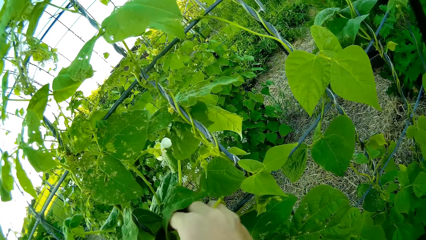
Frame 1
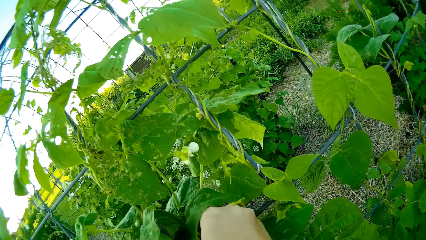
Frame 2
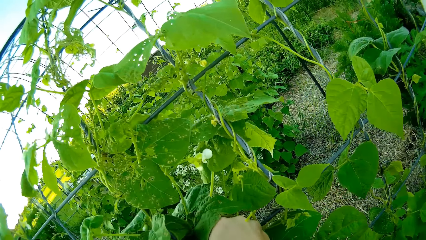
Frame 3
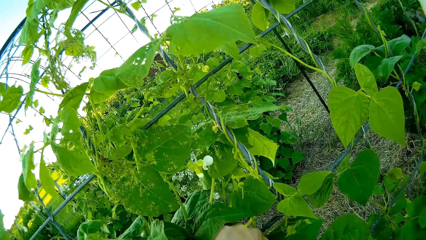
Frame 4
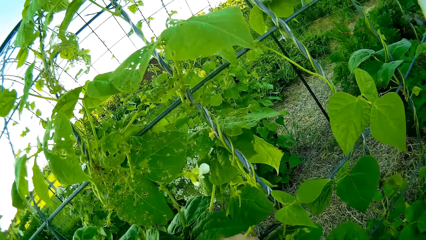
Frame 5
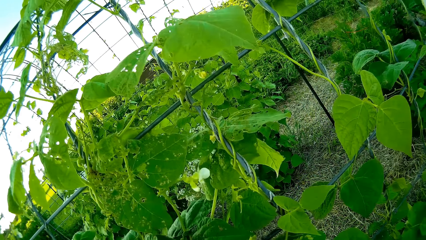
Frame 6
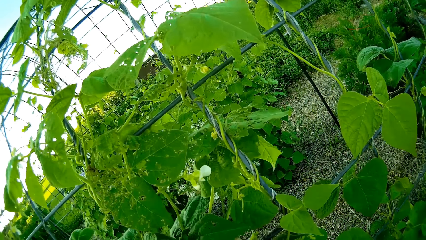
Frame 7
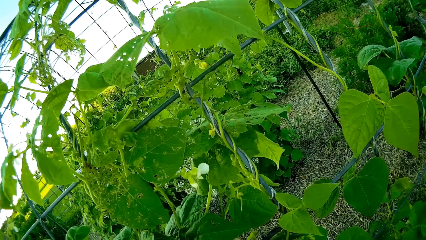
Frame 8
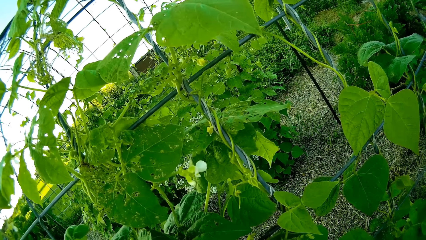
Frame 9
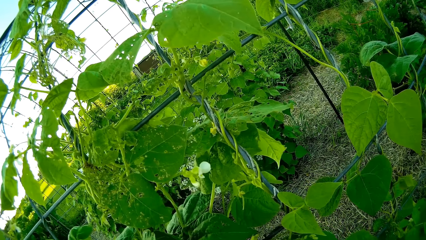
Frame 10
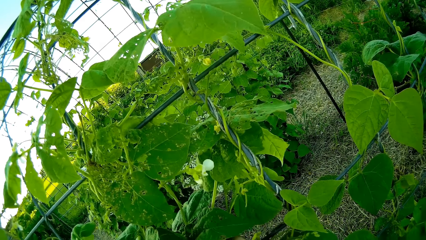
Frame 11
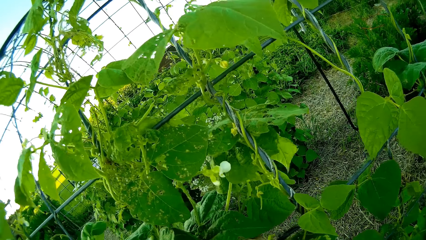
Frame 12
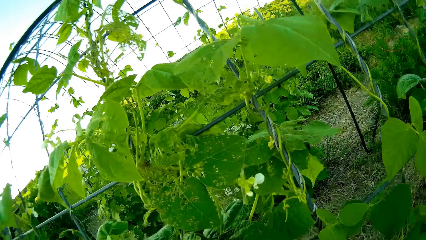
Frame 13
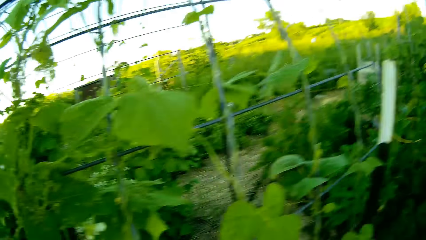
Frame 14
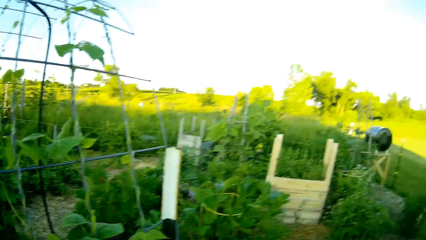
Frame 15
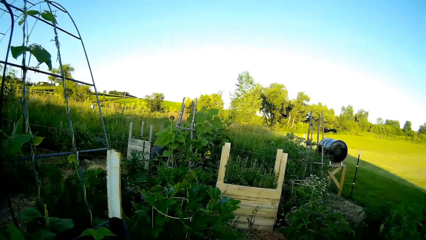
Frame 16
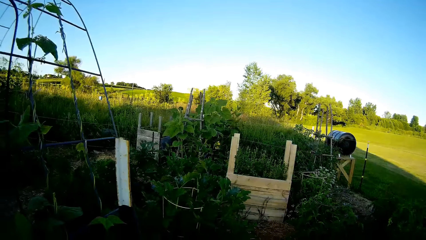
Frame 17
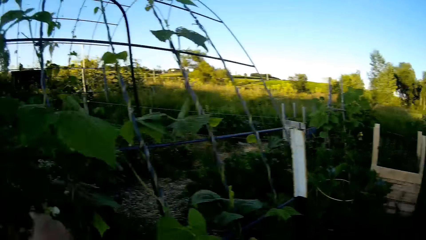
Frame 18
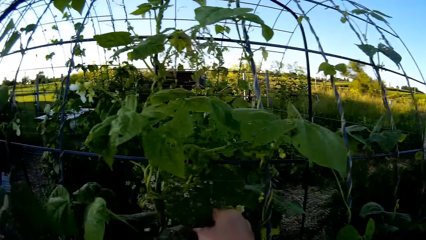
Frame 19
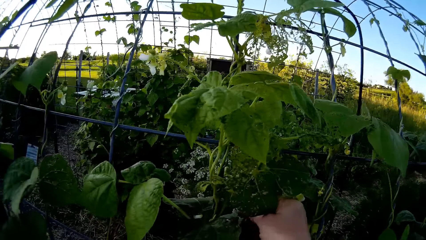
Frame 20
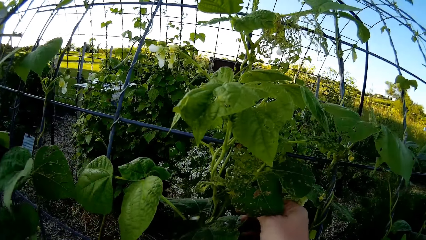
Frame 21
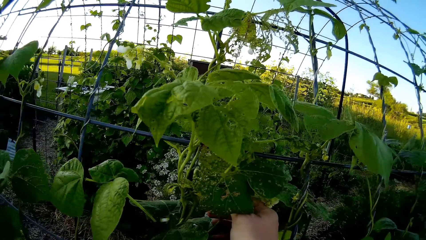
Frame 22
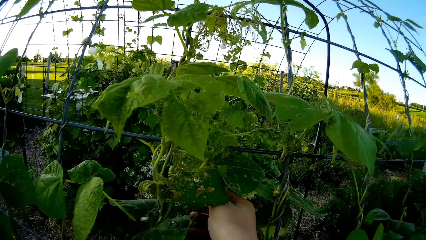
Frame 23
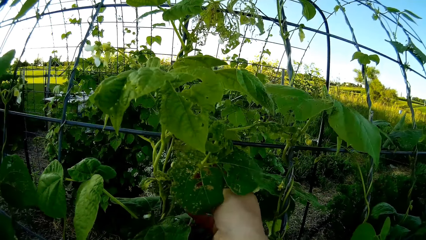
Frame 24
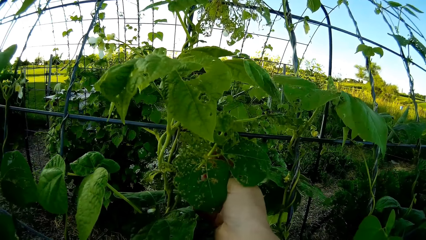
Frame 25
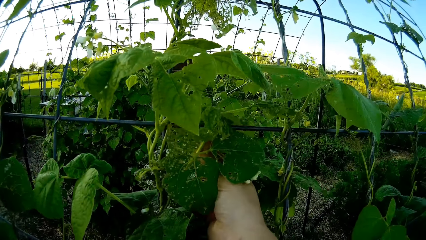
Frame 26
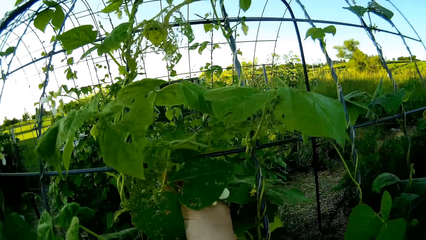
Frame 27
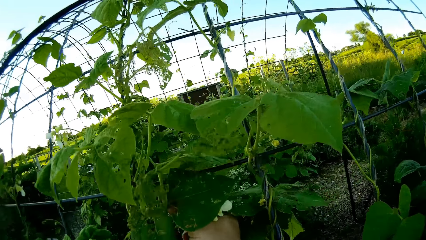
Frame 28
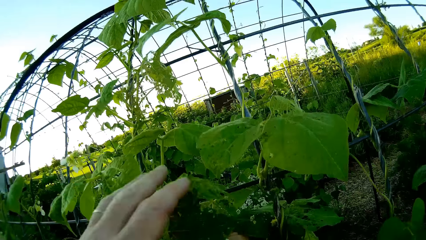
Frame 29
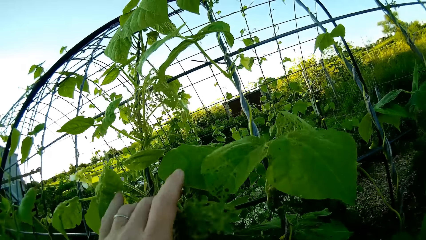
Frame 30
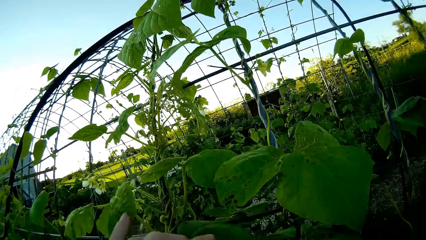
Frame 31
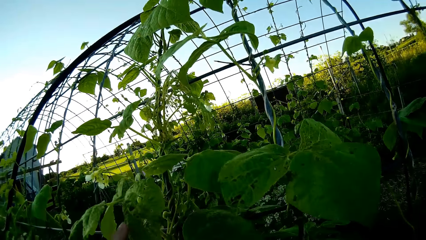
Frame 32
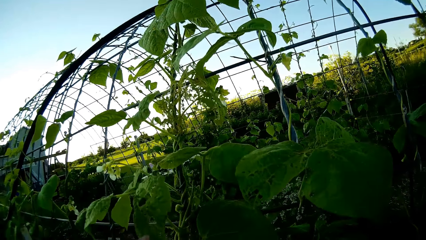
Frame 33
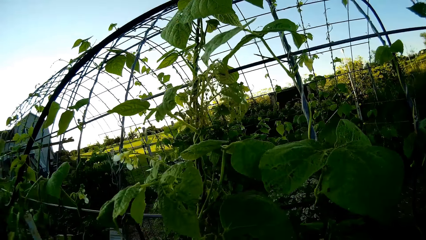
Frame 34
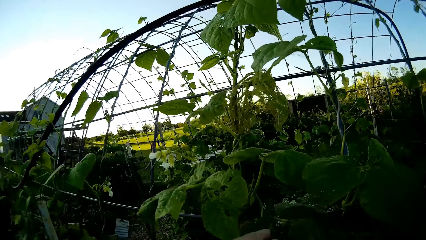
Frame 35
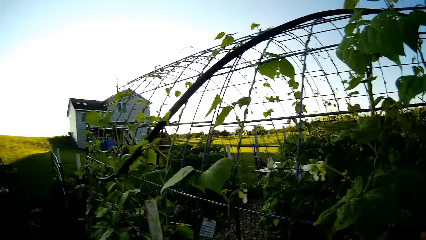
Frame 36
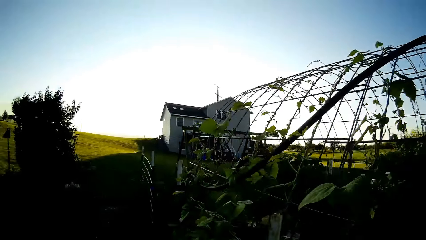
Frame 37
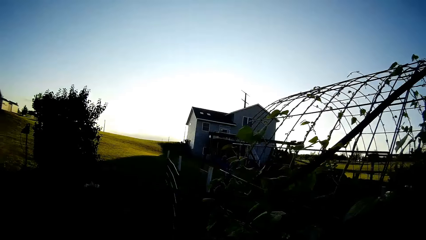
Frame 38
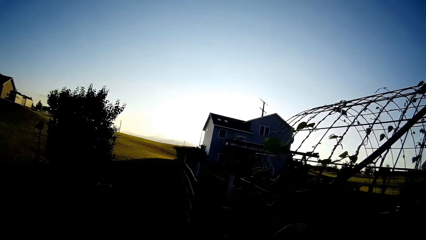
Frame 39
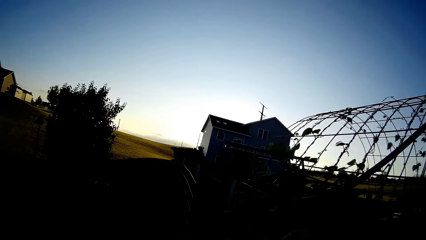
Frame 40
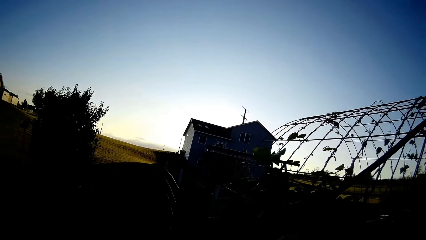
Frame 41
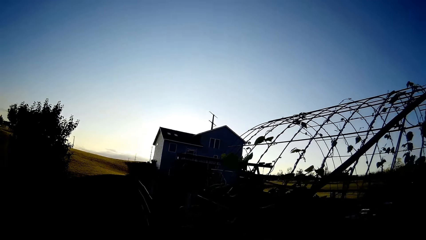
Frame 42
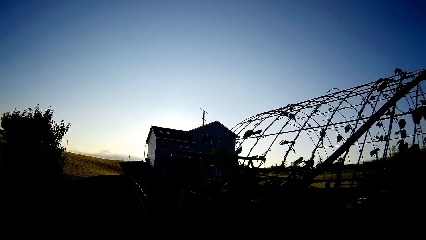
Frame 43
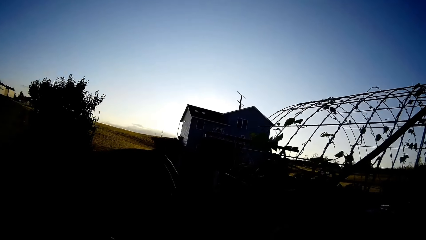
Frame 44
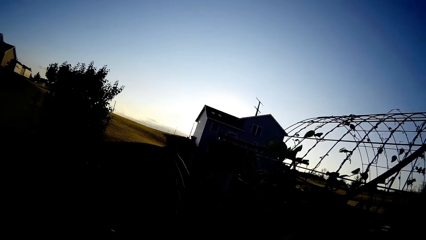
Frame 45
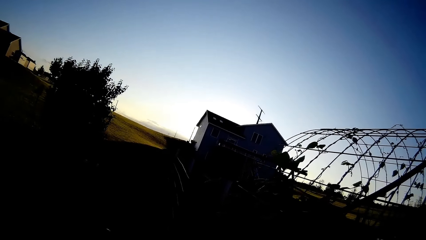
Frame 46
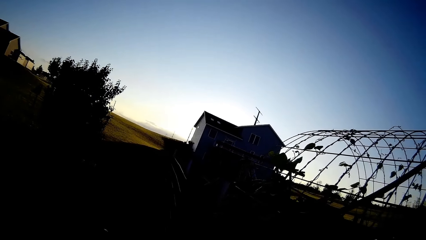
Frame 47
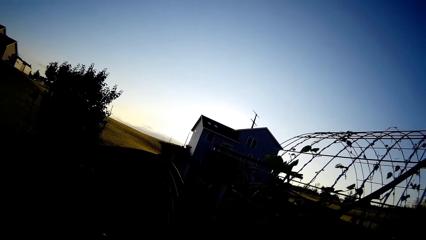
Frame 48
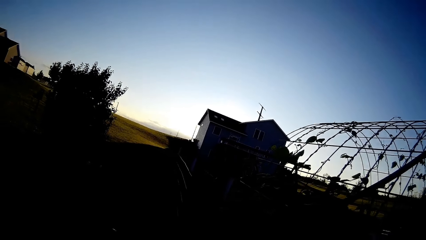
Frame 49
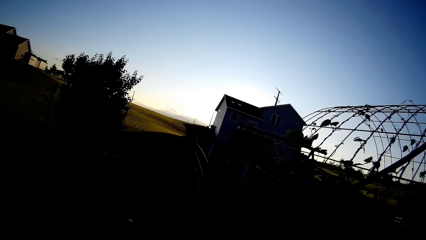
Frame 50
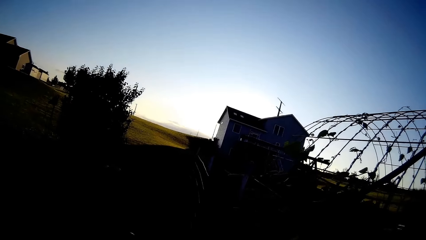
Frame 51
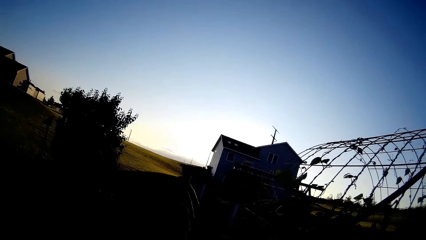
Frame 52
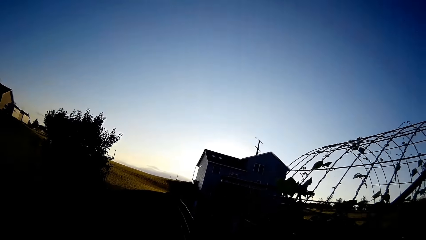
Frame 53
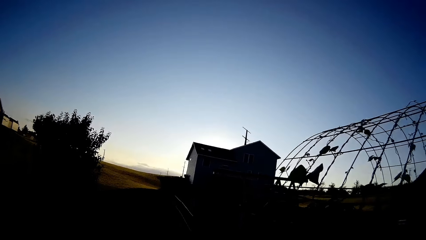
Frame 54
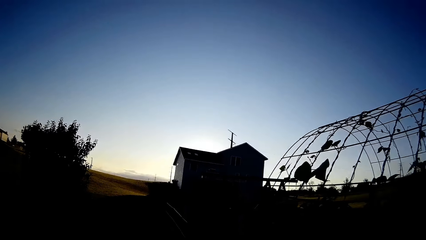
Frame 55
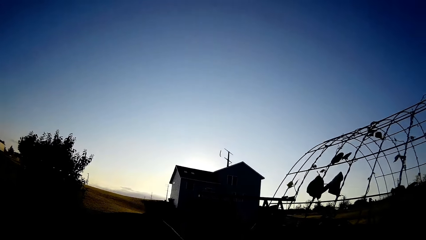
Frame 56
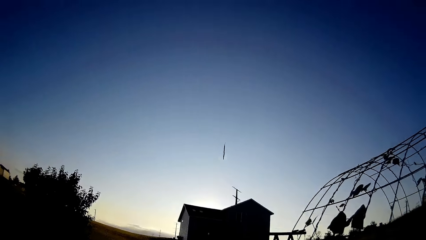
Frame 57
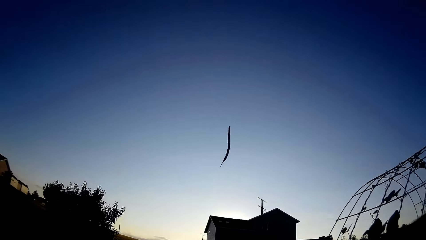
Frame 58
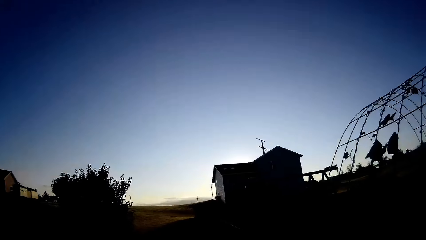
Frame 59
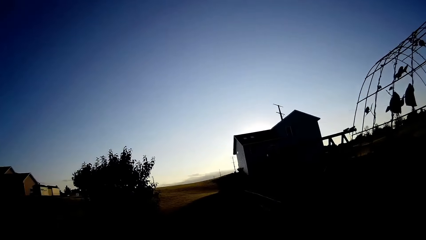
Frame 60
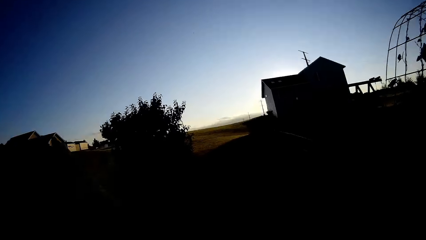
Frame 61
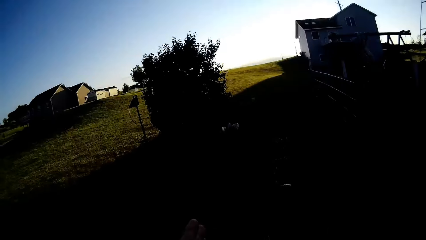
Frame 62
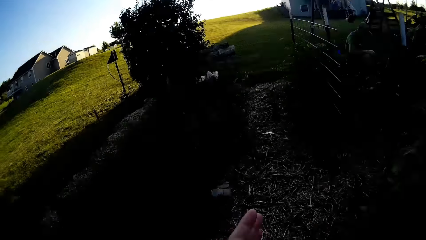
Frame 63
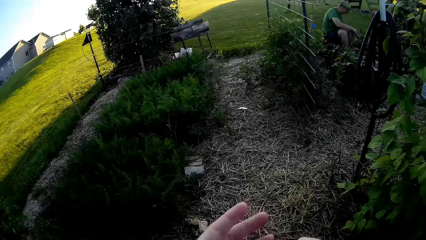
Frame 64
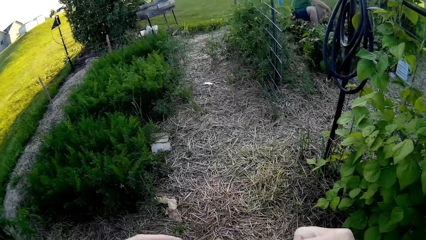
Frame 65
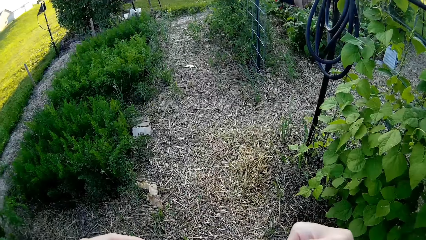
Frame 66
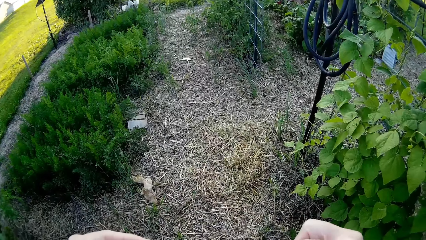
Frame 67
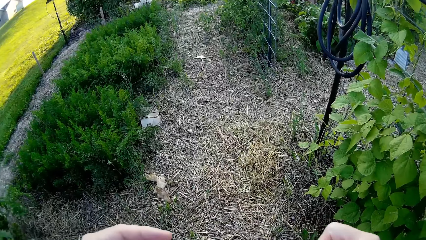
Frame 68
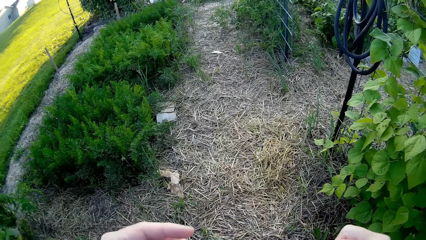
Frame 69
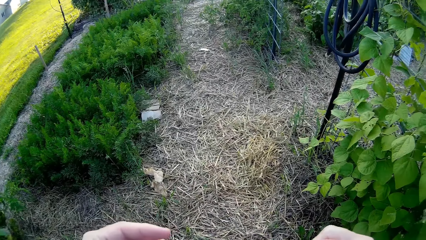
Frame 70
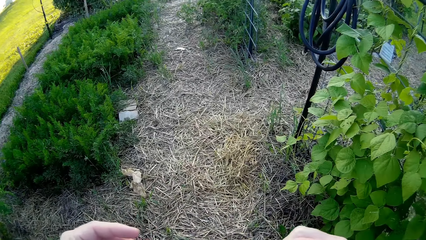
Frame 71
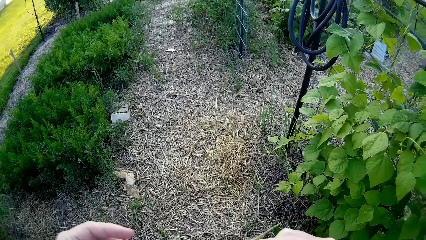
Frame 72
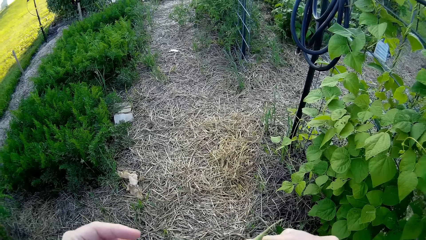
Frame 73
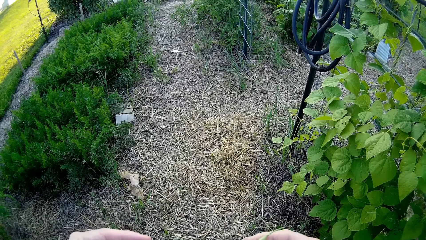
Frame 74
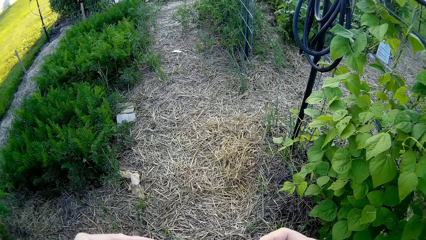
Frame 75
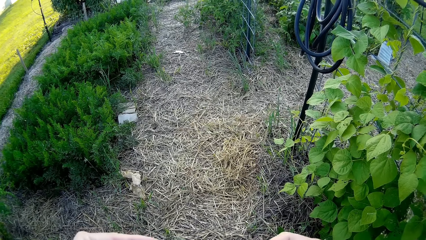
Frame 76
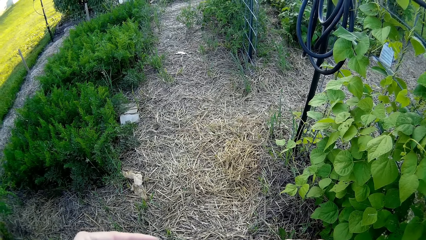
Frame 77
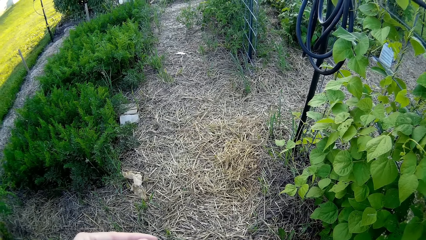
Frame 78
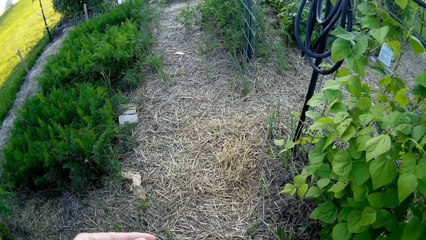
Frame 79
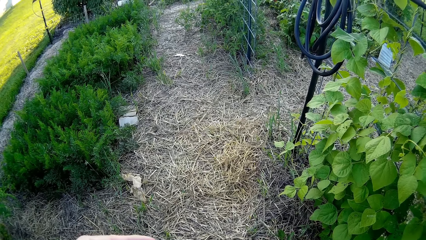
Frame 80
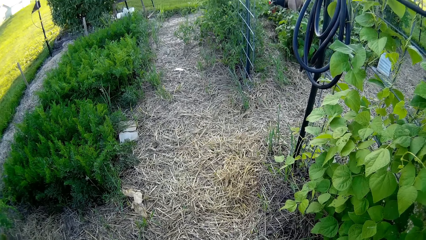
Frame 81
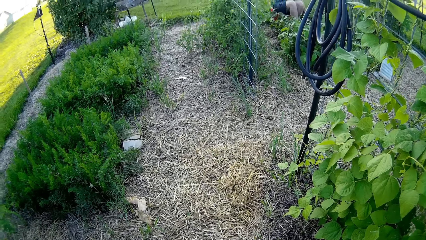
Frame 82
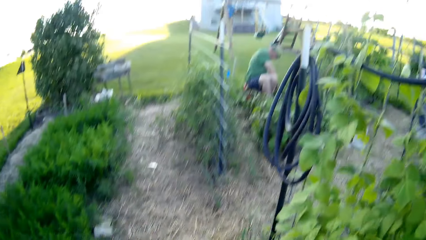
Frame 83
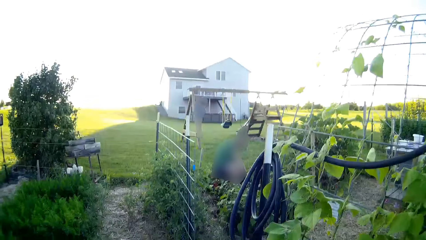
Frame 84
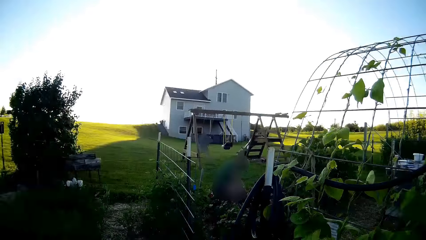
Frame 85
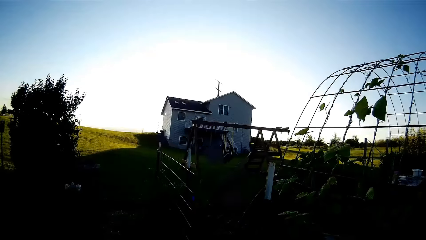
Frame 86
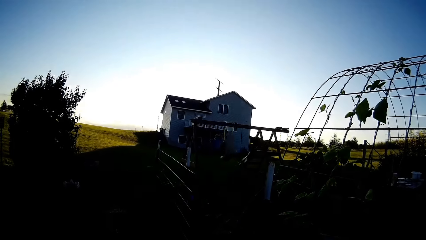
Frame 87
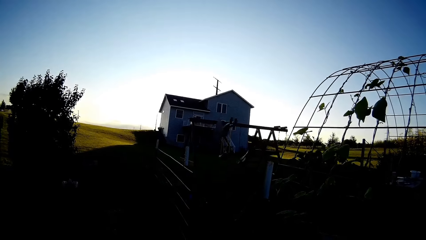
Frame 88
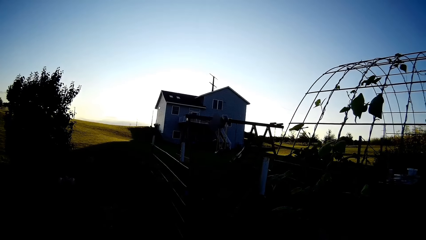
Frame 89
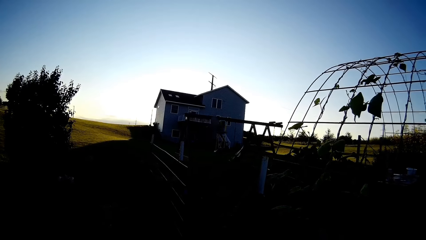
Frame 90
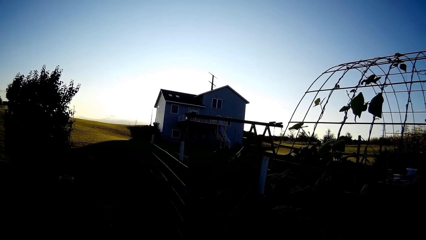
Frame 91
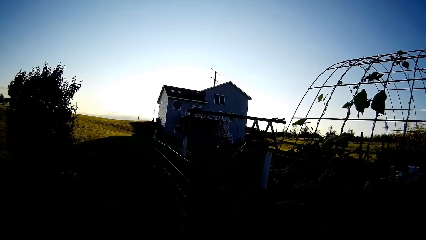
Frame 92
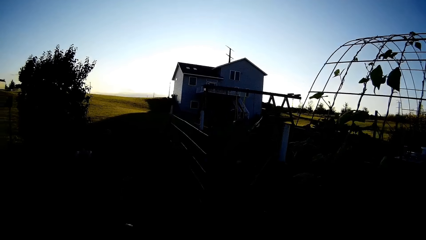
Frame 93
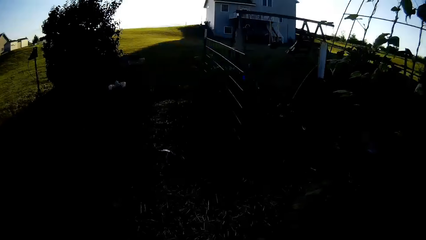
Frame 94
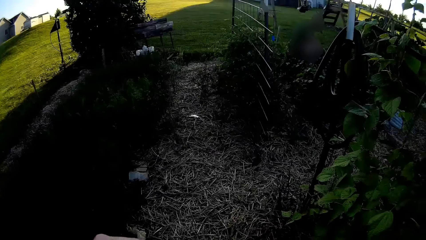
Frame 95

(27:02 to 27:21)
The camera wearer looks around. They wind the plant on the metal structure. They look around. They walk around the farm.
